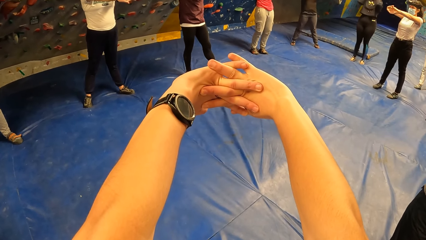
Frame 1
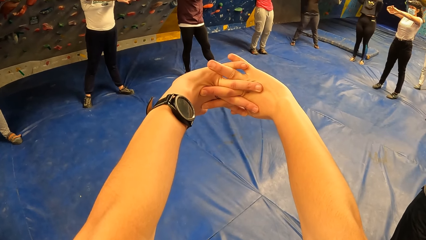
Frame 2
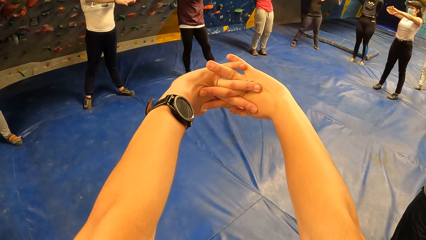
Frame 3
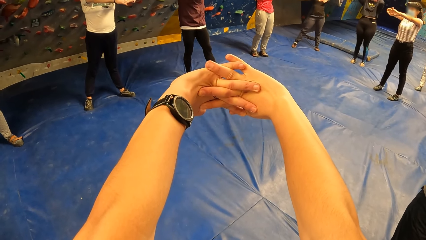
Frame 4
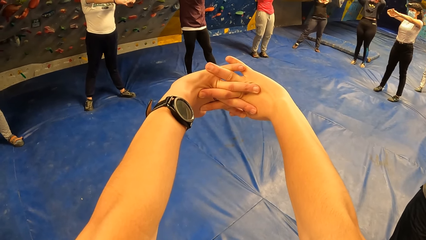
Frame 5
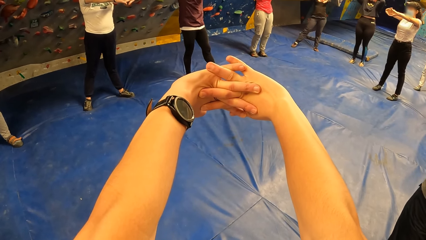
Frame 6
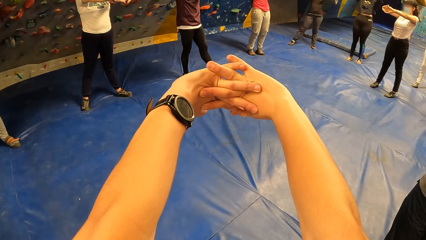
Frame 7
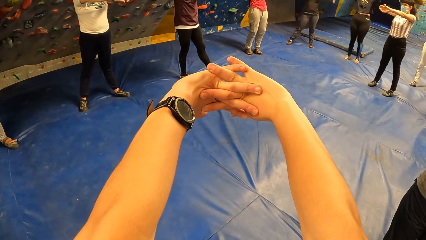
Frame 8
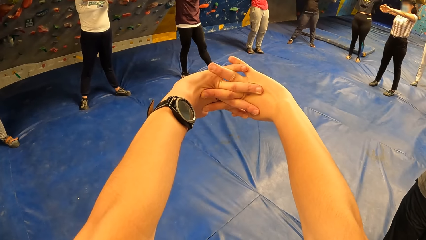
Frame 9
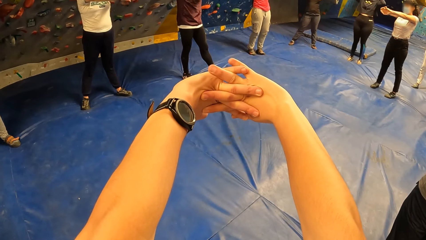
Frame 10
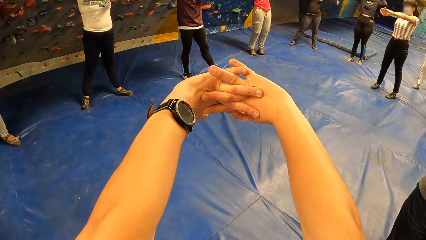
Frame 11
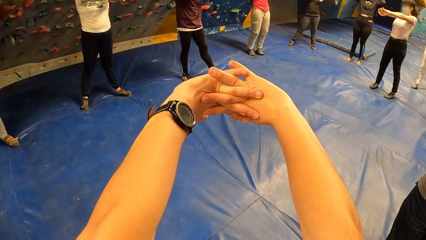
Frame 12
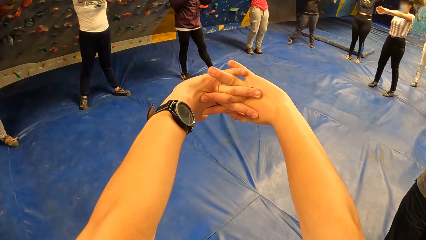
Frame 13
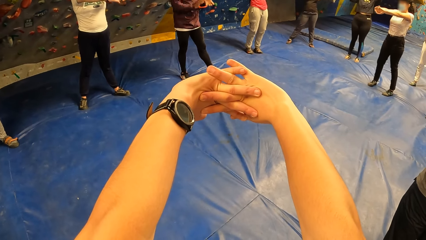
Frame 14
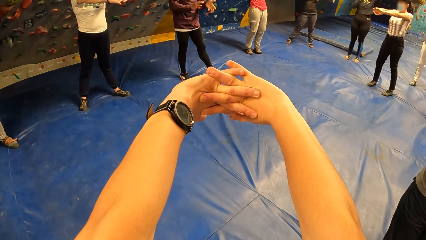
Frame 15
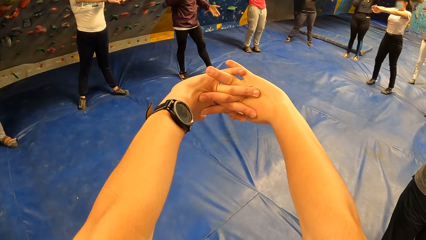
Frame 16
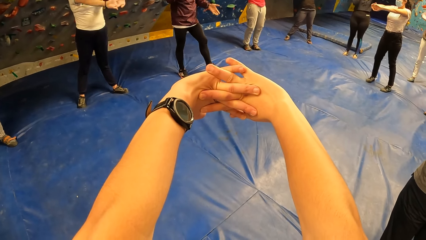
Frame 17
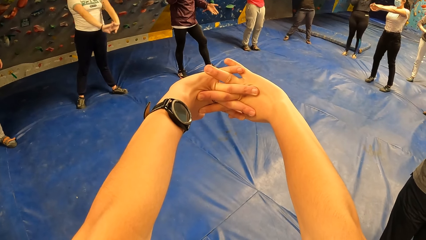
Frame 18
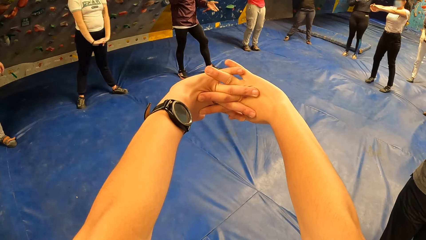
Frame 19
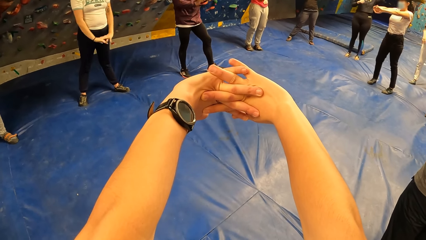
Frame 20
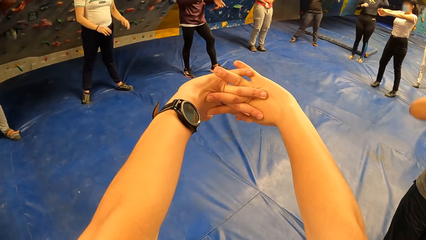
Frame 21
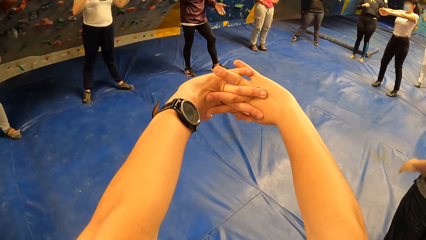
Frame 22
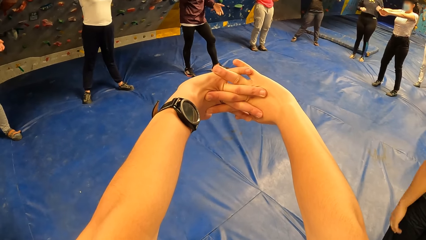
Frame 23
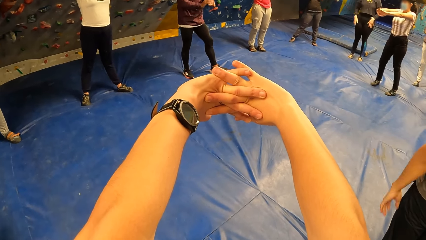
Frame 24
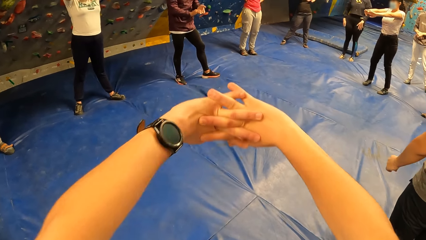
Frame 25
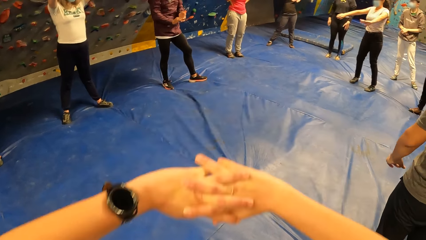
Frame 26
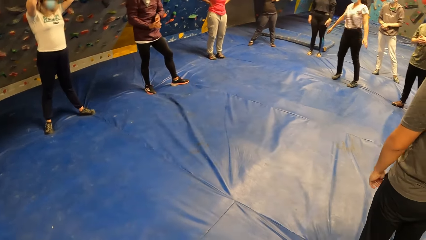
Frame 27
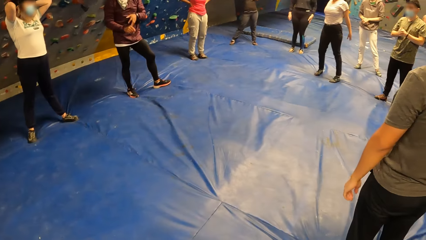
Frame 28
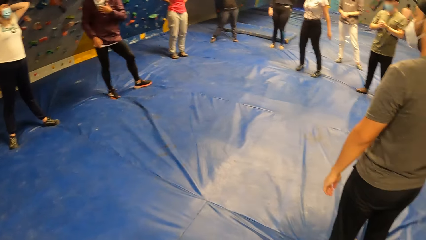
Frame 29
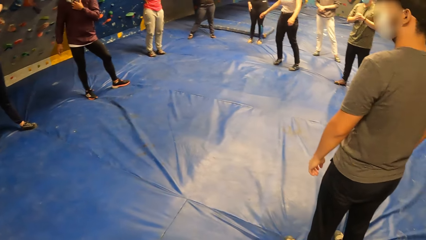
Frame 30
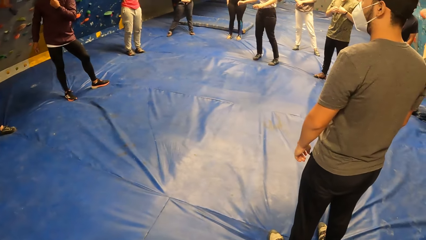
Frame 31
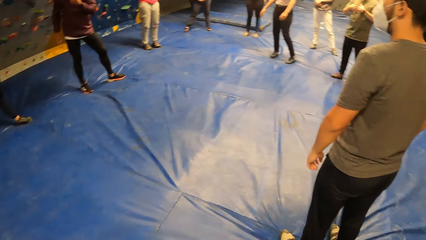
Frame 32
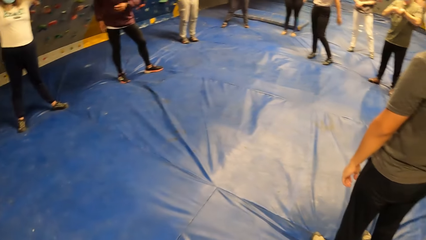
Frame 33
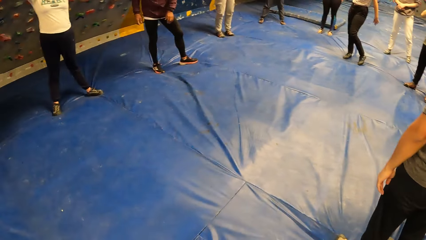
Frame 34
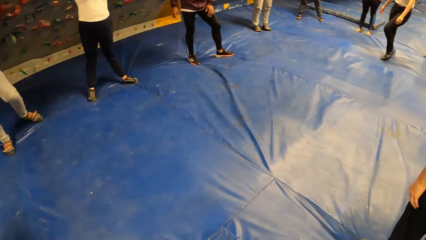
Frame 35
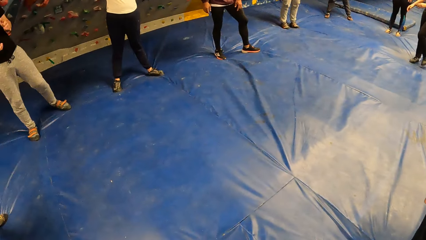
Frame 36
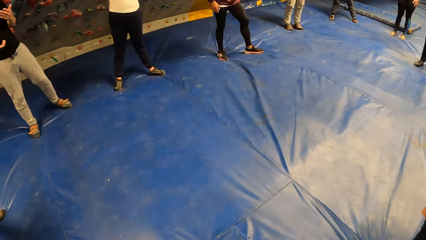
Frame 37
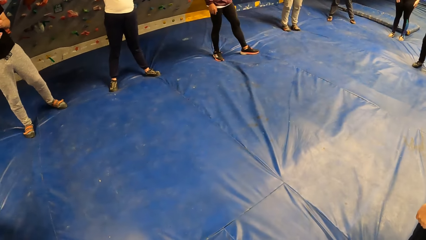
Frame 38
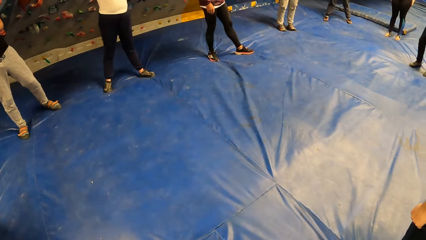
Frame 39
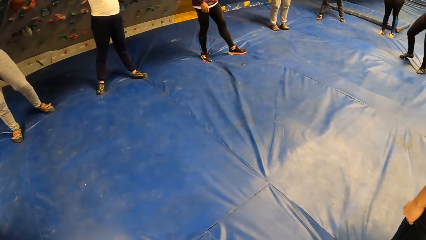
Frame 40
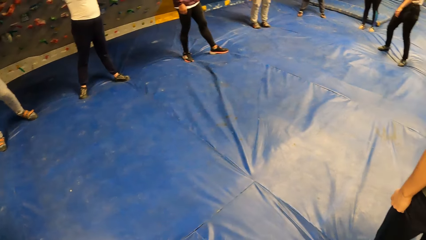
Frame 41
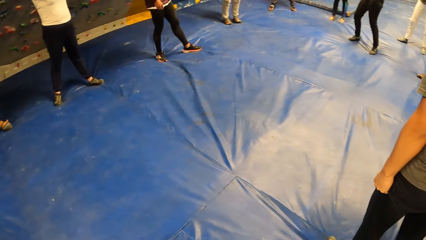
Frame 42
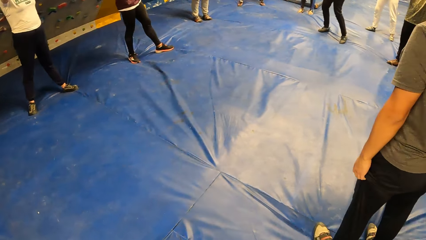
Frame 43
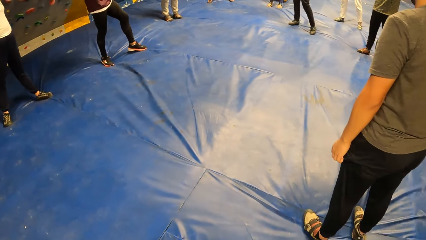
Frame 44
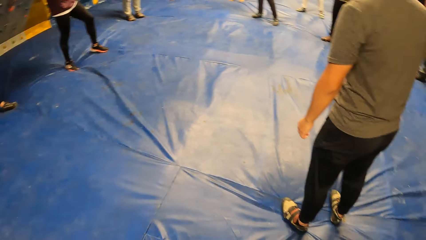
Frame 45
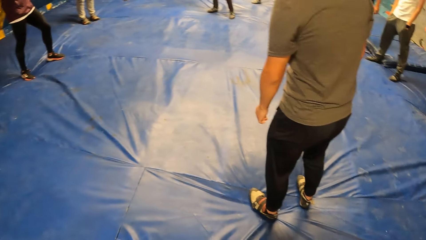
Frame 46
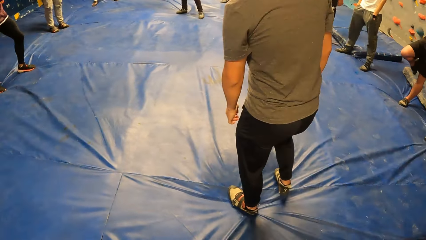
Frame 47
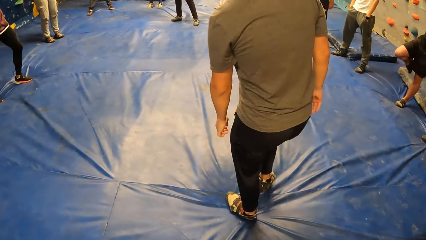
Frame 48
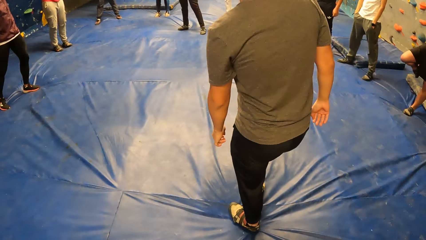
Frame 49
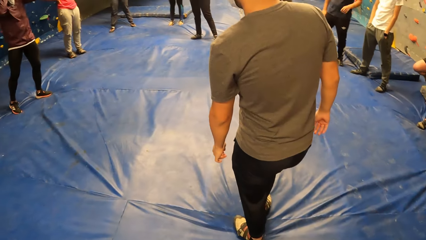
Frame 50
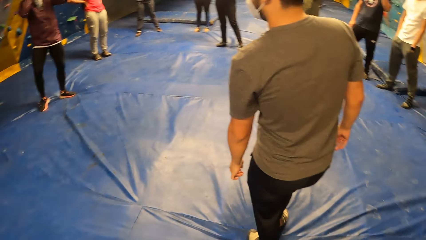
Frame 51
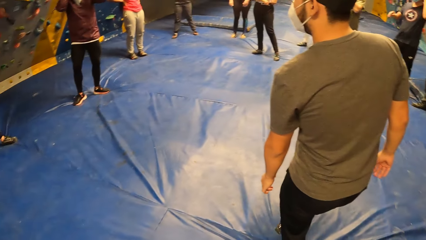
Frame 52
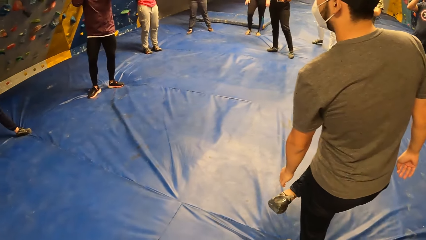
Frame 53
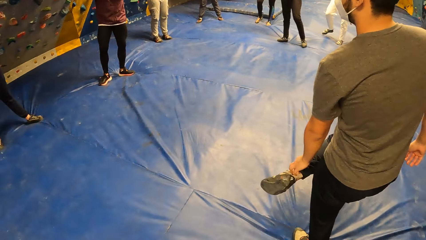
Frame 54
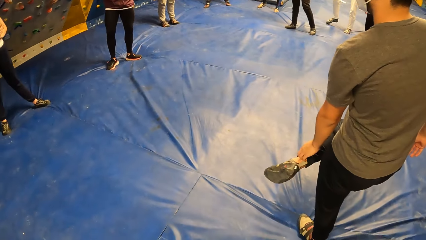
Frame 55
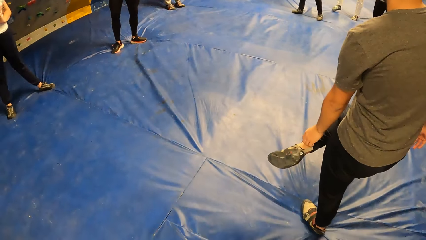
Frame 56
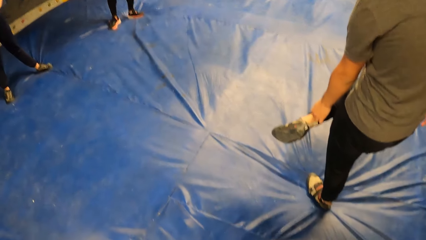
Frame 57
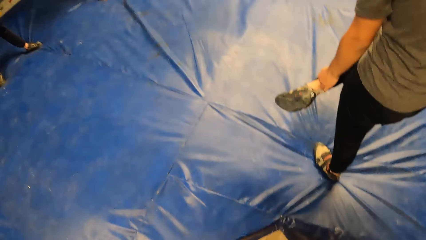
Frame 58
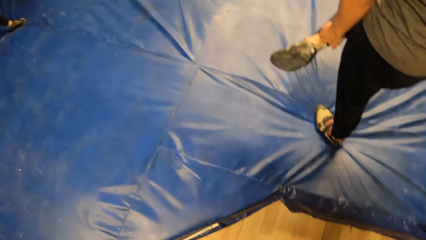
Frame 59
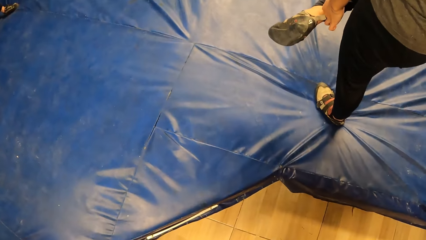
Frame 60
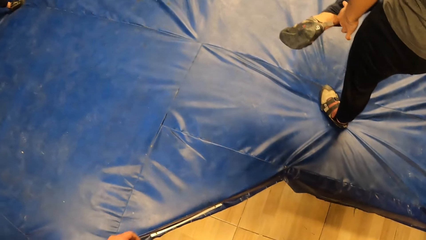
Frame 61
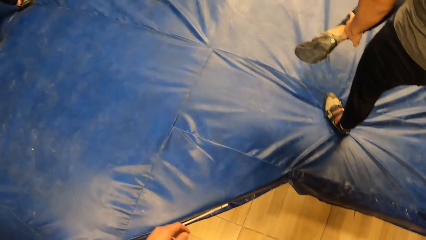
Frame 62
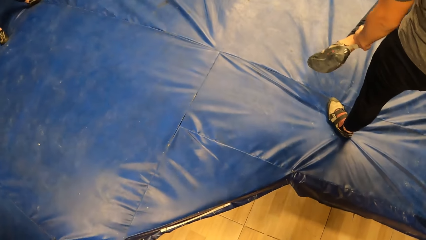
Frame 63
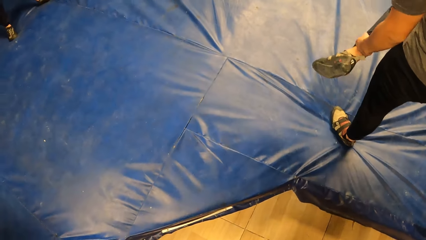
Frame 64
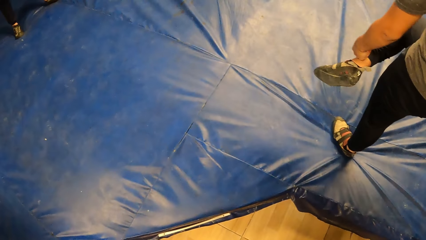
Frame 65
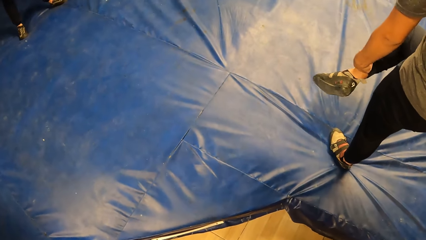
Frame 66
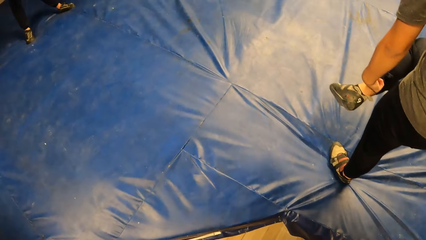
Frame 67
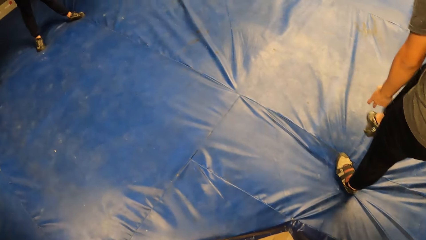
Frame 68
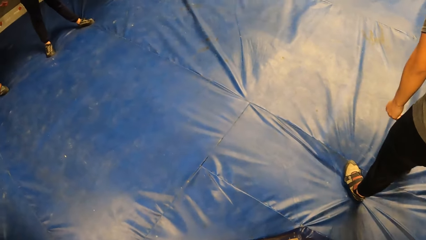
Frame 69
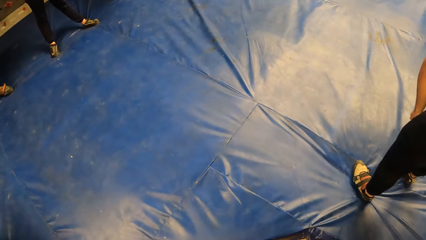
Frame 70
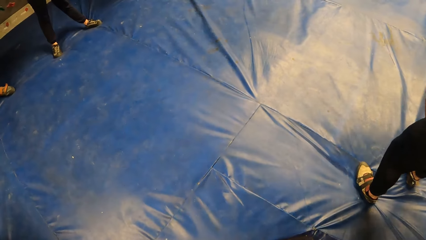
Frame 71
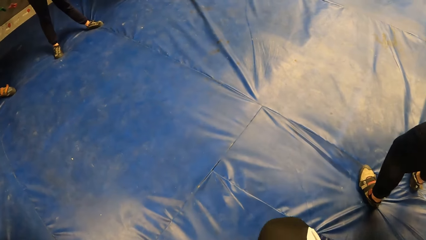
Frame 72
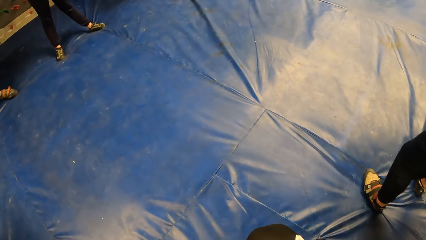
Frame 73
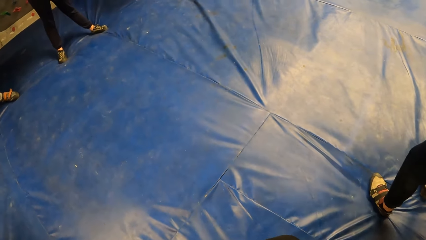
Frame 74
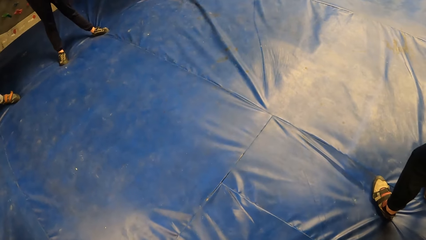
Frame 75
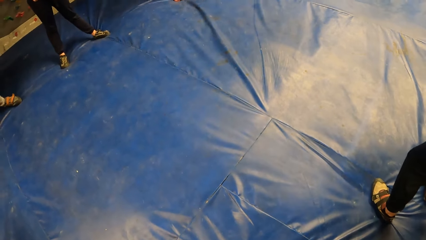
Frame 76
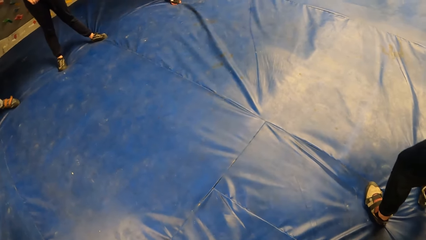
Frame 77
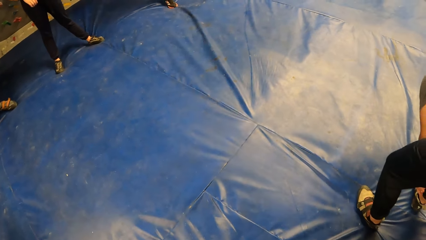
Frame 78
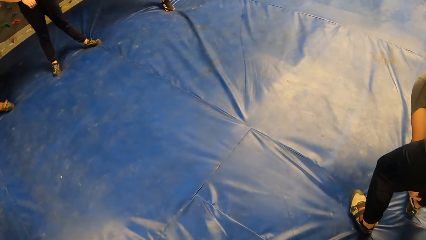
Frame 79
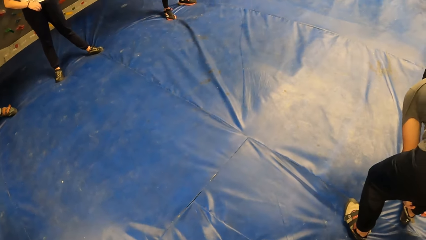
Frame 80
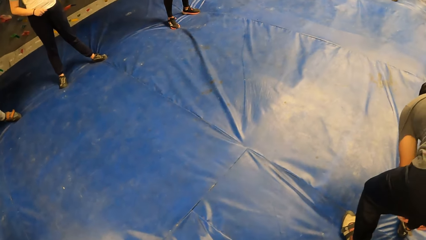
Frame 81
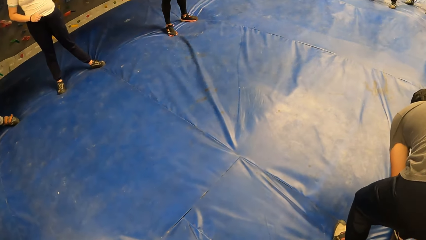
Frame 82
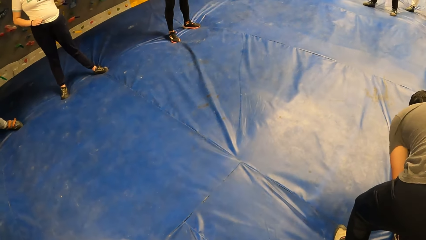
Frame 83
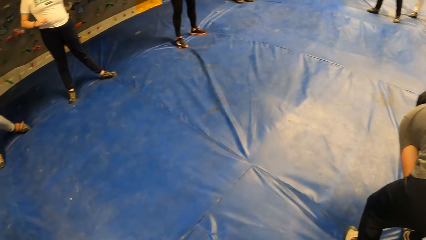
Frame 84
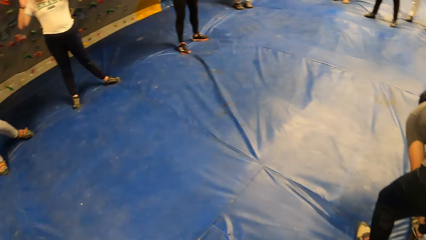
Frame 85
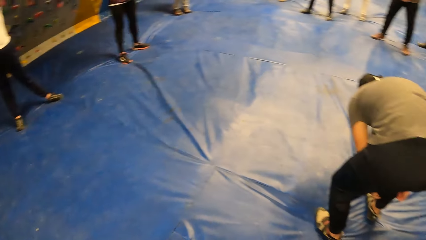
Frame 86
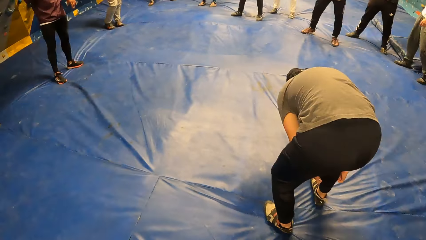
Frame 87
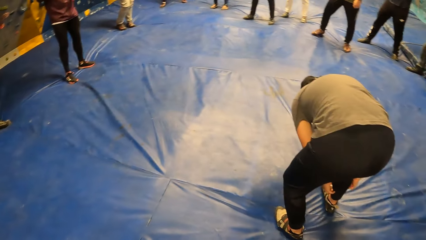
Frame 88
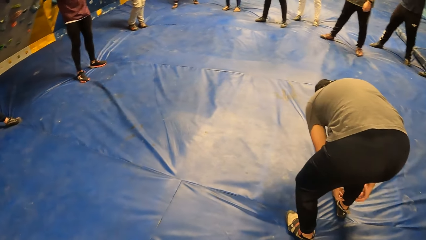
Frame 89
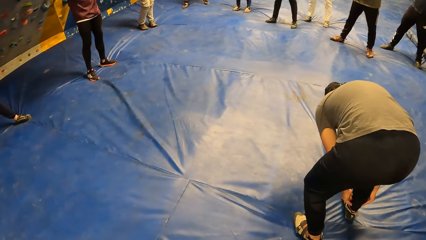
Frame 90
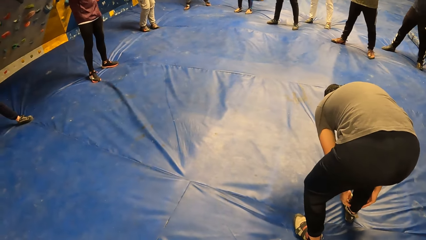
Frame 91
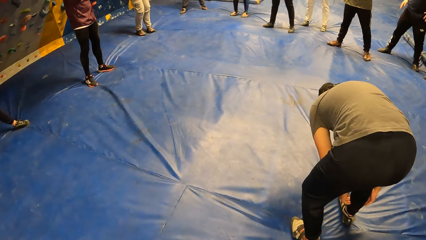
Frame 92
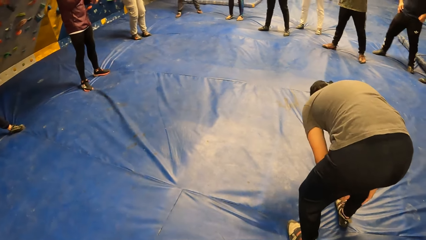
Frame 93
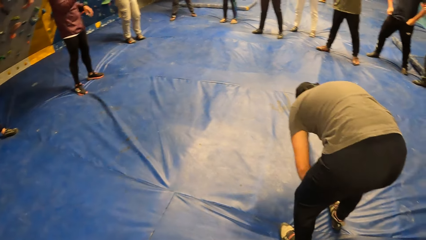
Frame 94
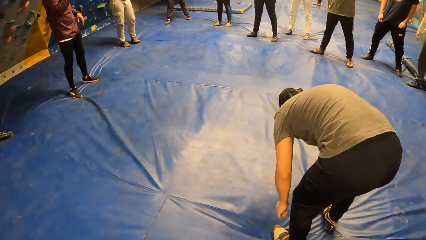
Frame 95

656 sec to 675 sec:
The camera wearer looks around. The man scratches his right ankle with his left hand. The man adjusts his right trouser with both hands. Another man demonstrates with both hands.
